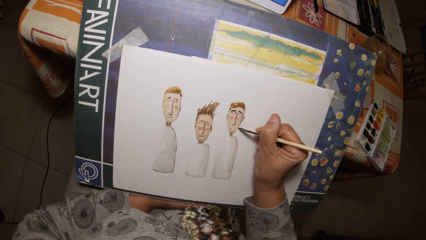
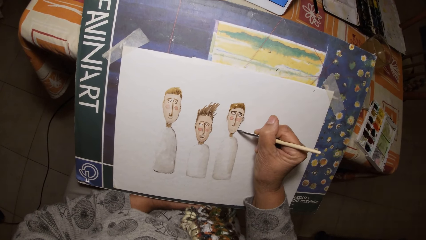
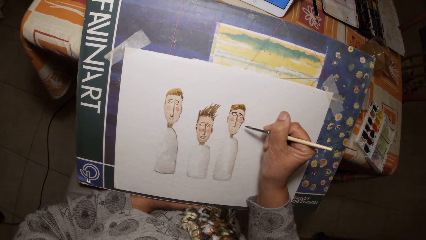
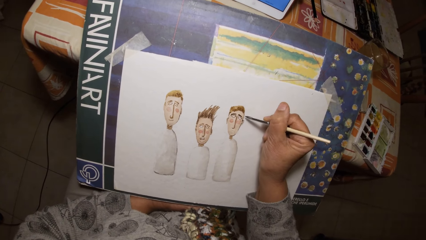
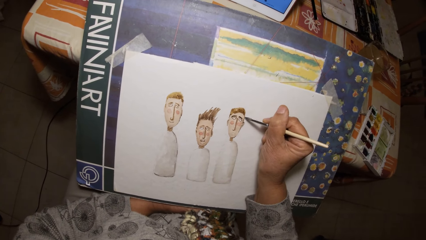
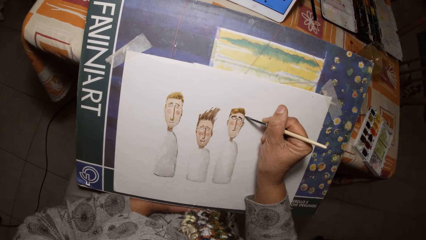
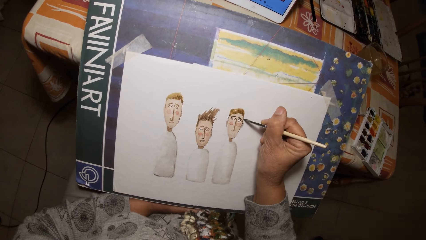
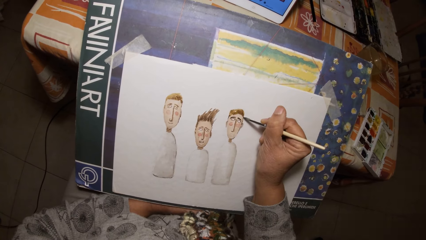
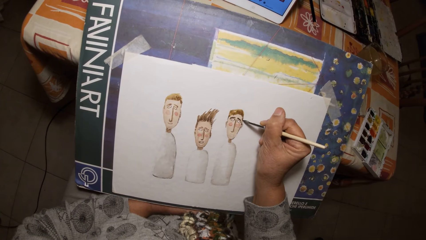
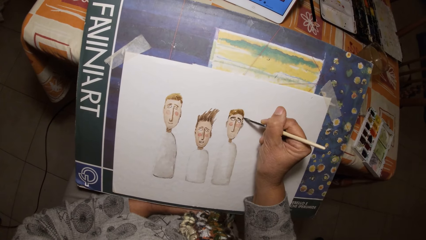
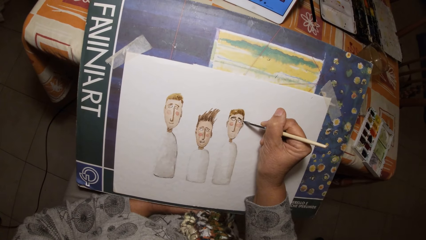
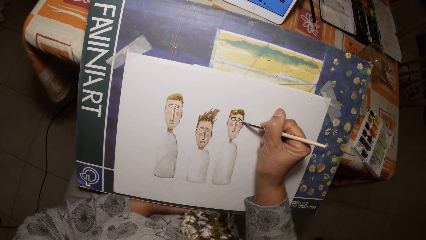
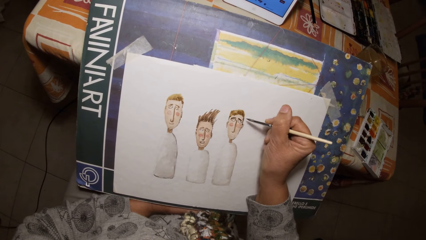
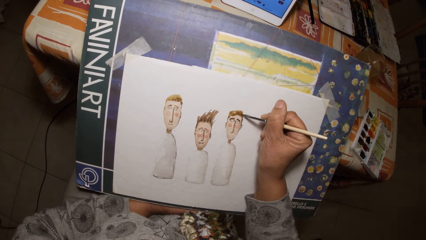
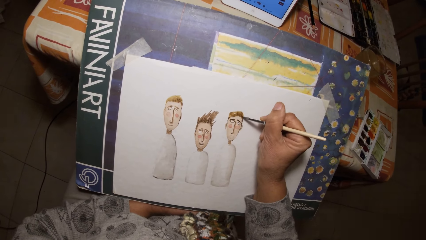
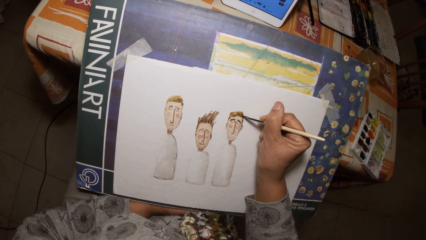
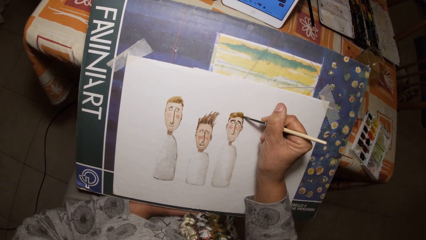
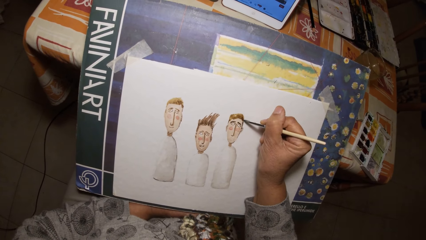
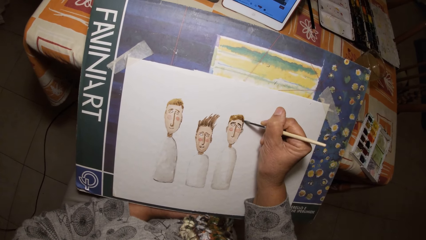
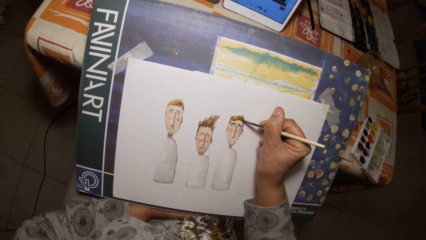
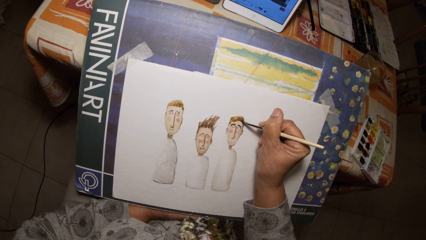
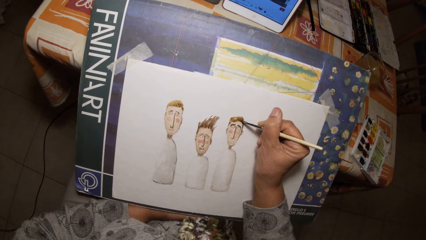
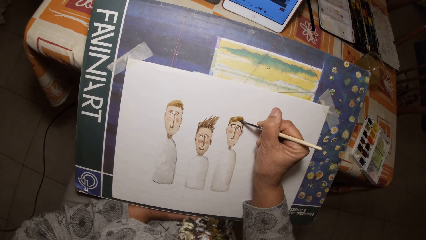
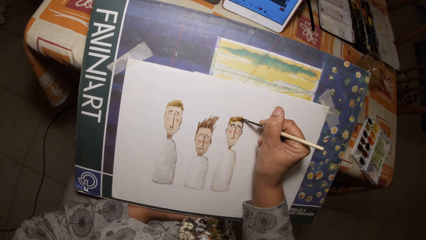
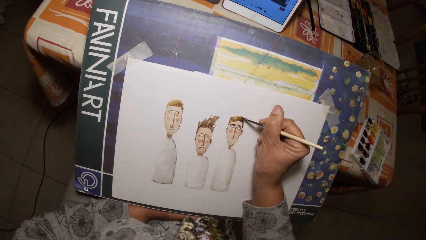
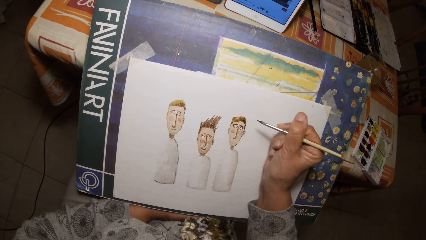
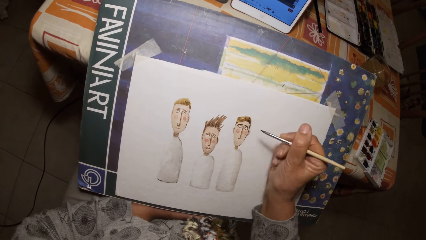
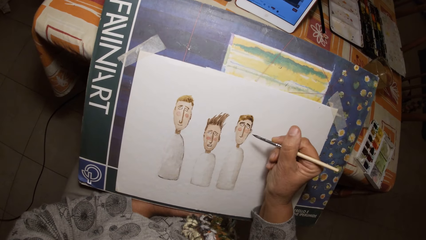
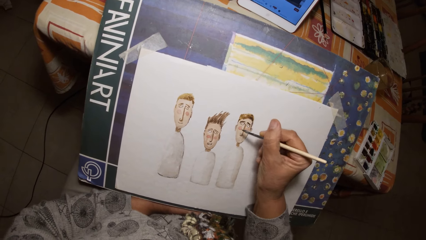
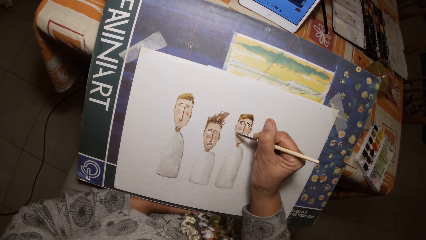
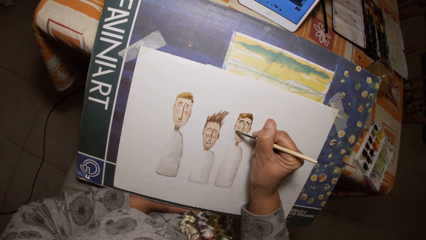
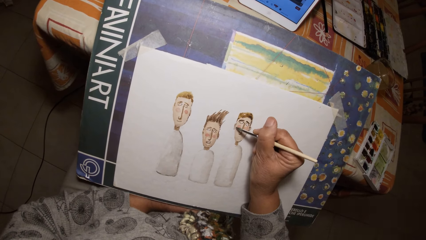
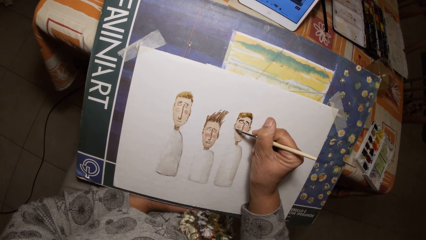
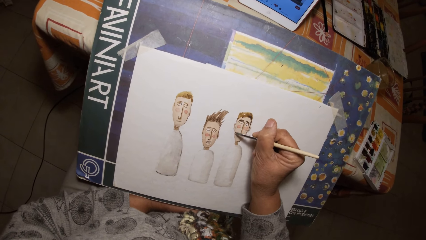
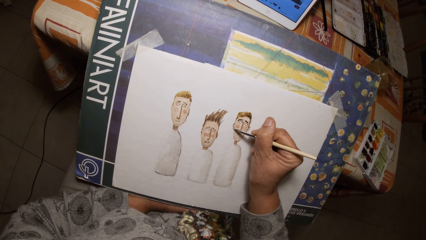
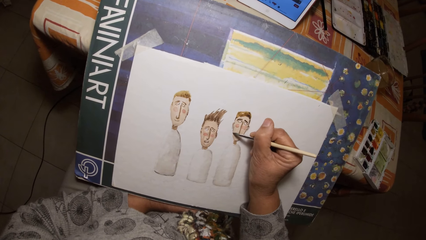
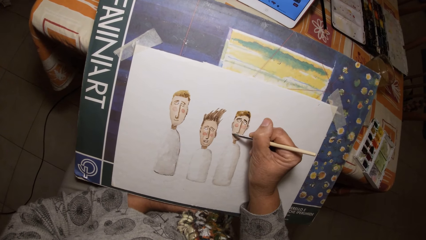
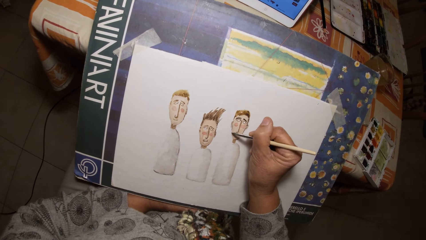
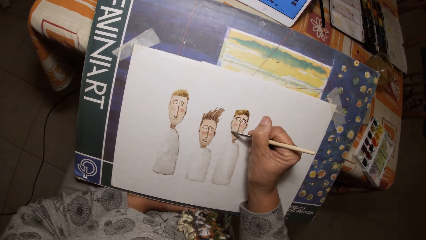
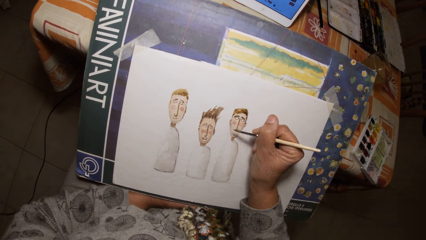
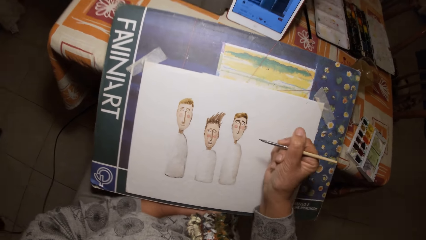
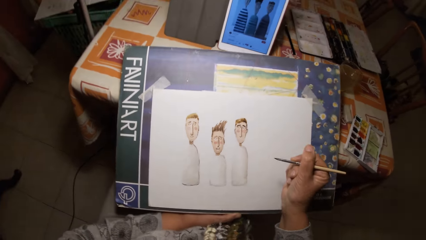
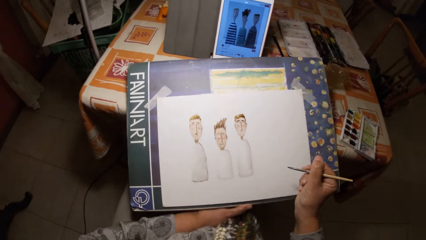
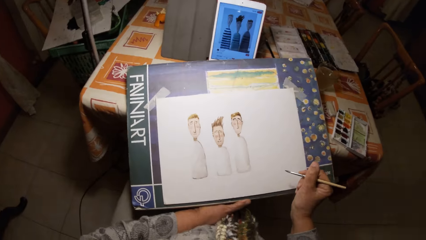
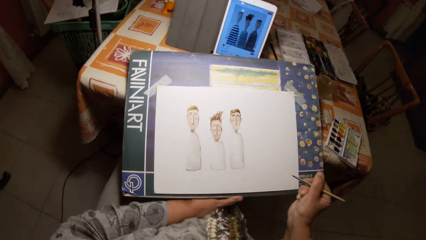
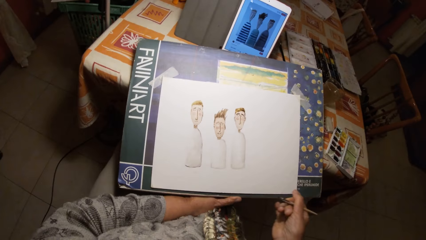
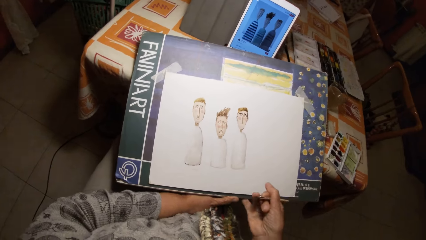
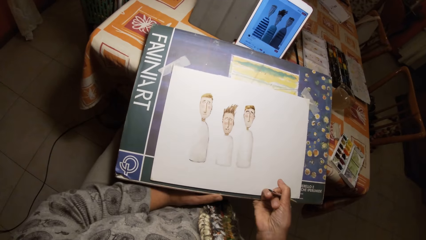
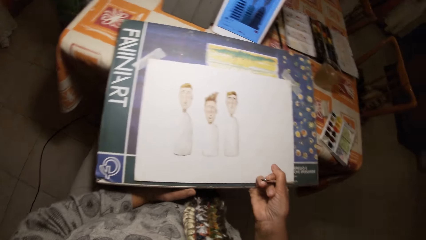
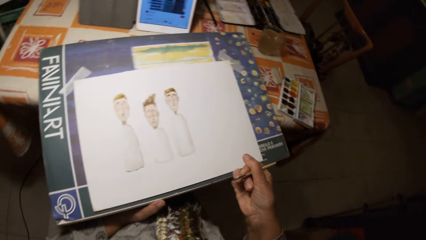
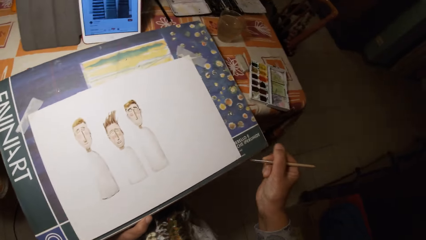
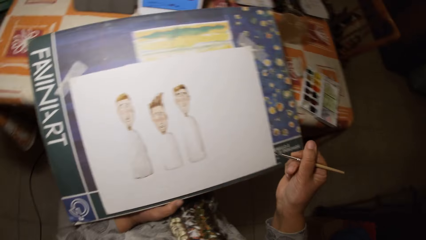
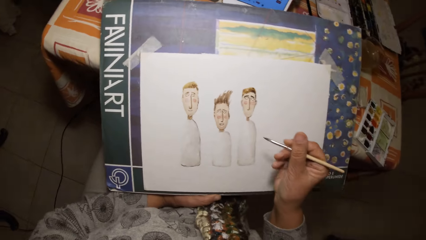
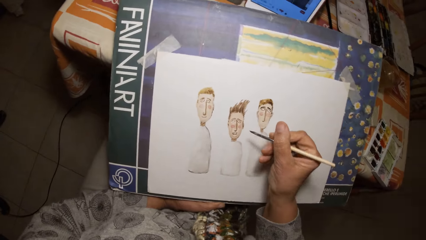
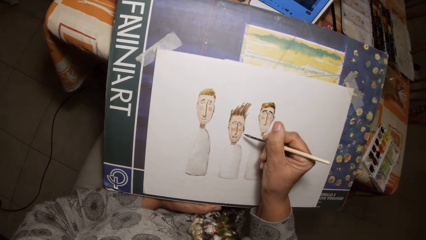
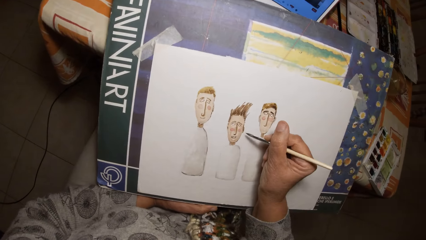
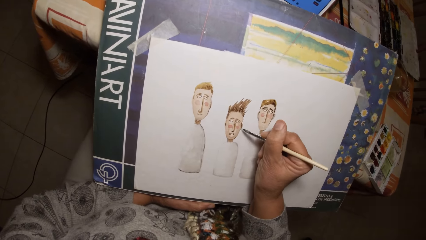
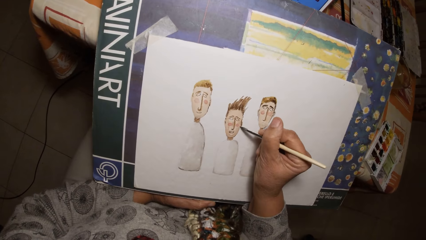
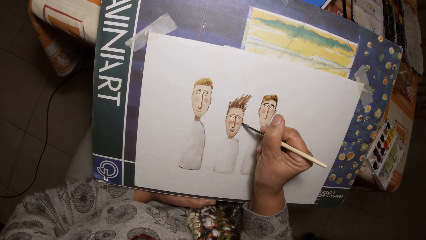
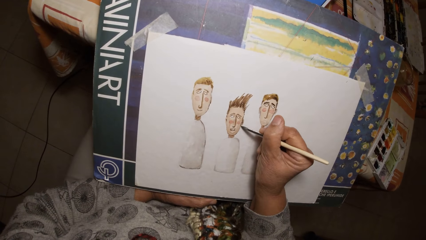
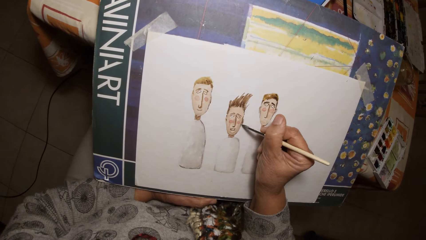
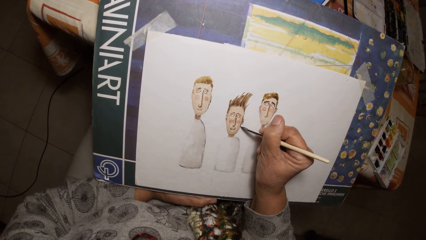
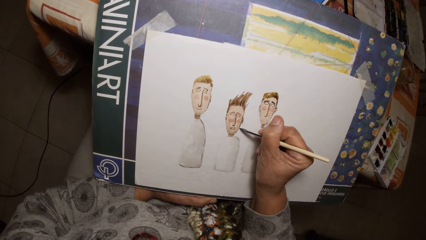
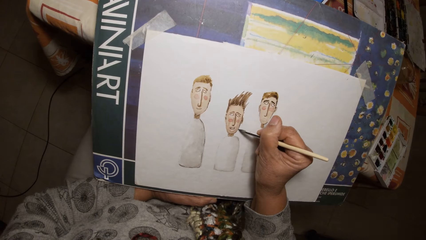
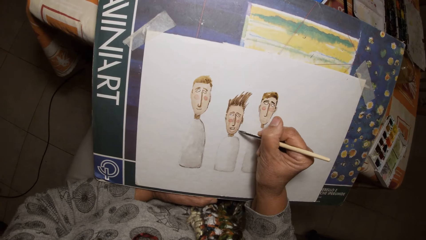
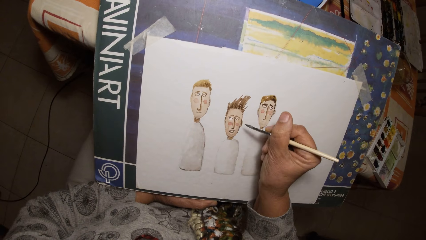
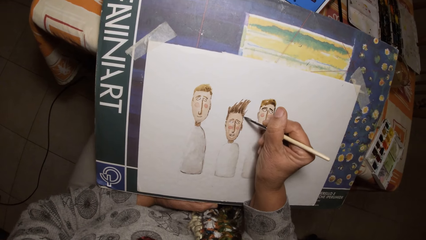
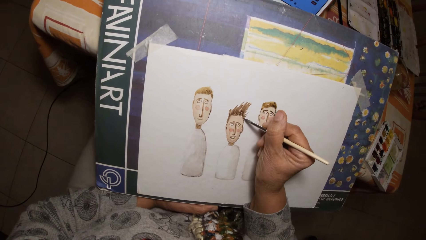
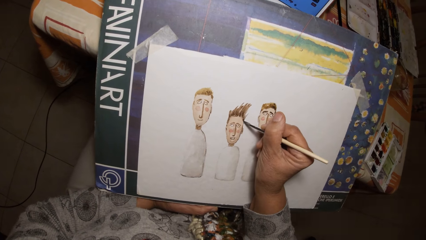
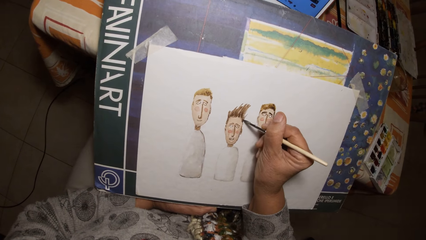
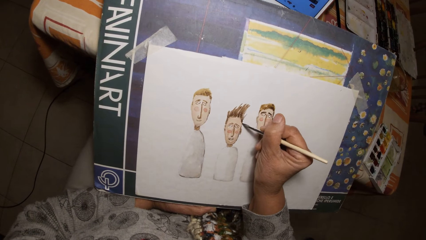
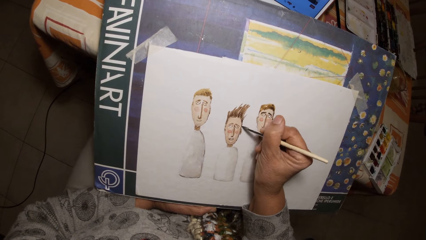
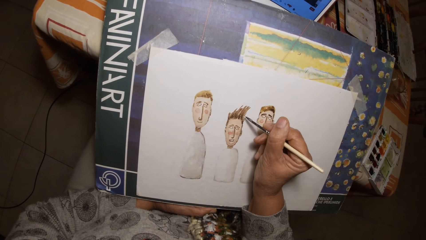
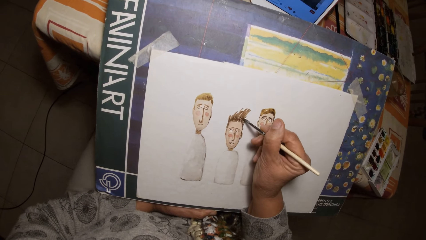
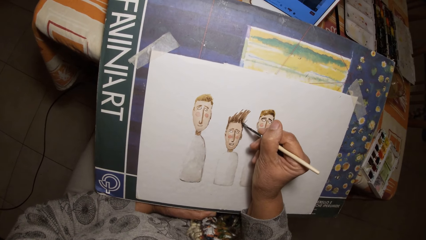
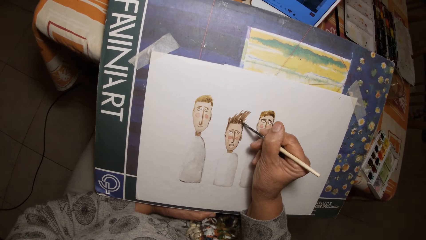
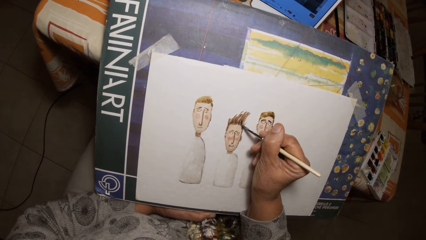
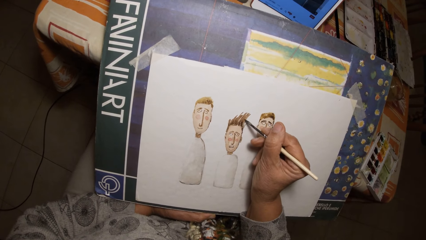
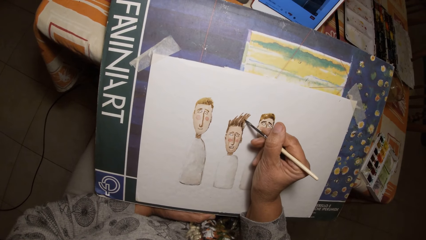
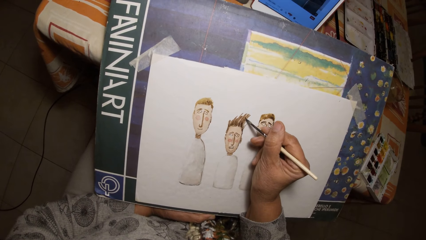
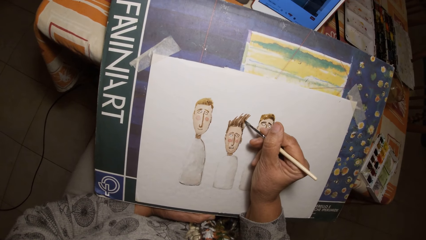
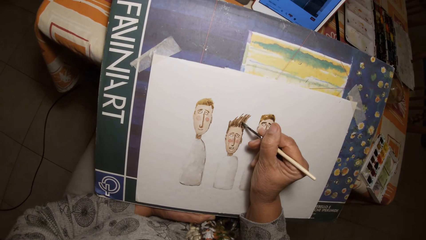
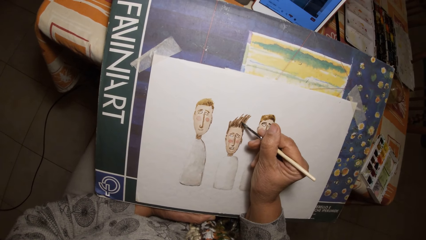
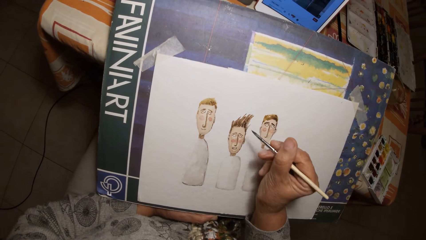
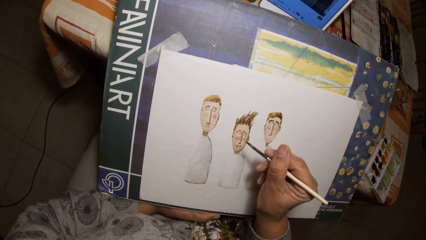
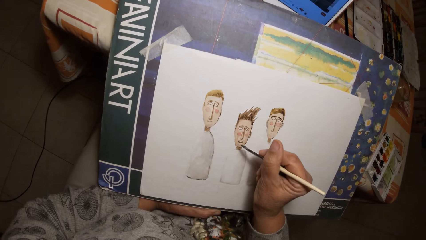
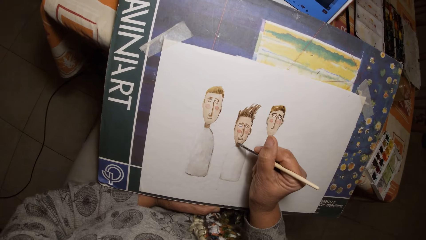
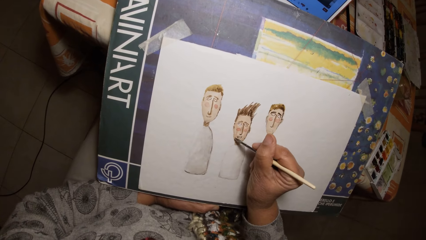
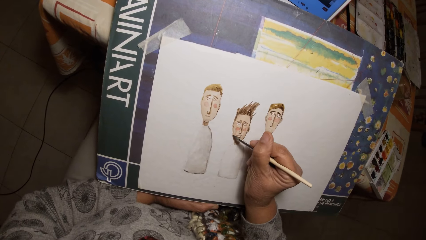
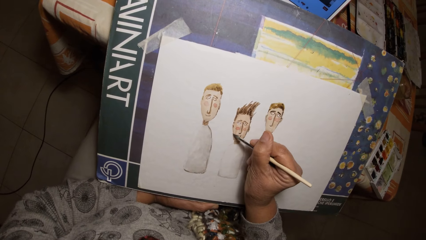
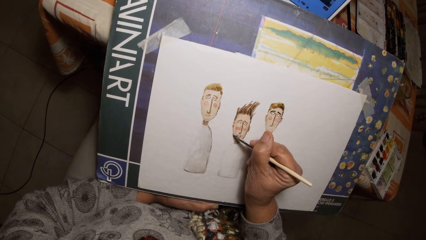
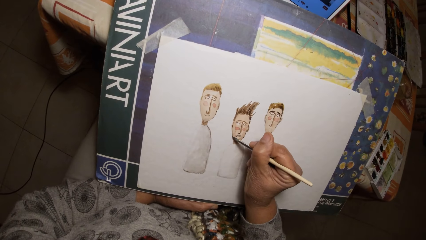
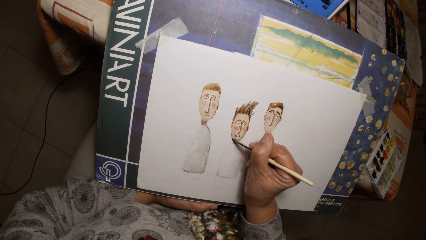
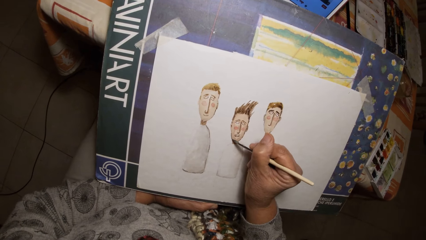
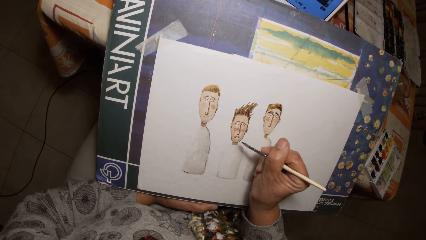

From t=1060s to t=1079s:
The camera wearer adjusts the drawing board with his hands. He draws on the paper with the painting brush in his right hand.
